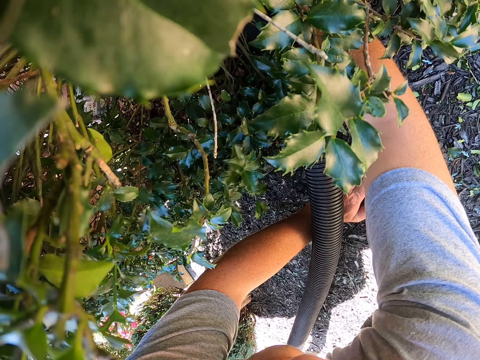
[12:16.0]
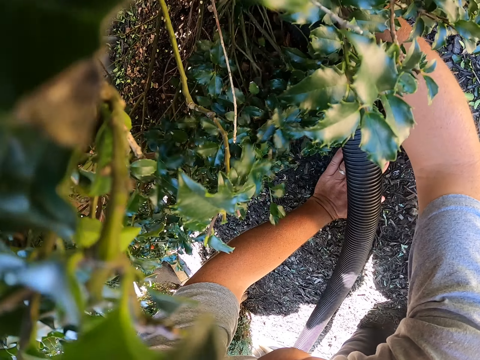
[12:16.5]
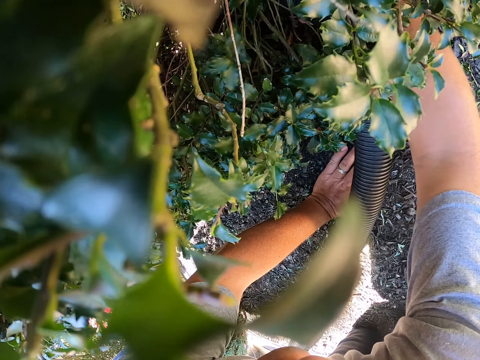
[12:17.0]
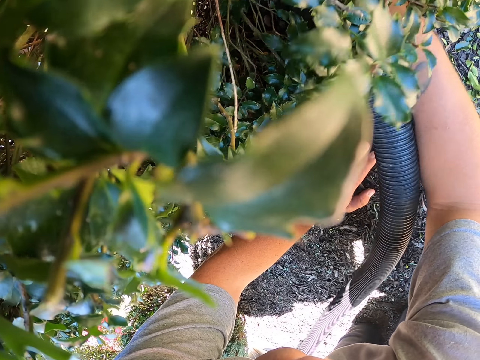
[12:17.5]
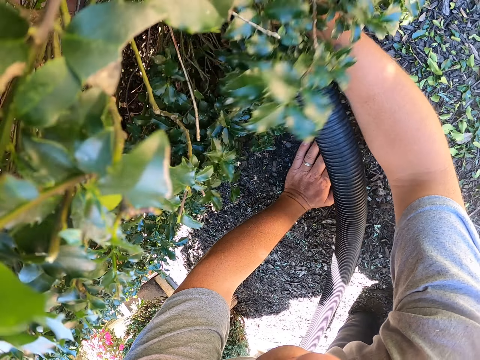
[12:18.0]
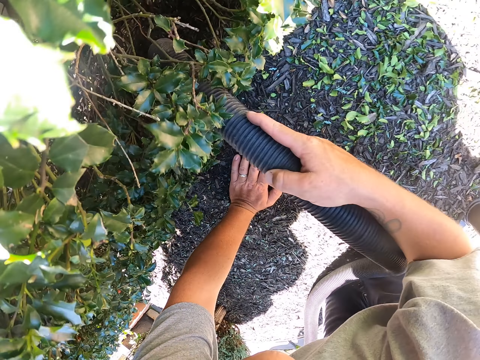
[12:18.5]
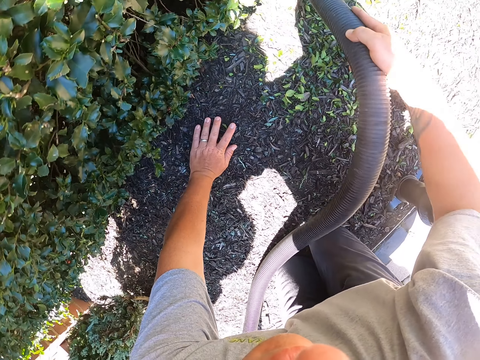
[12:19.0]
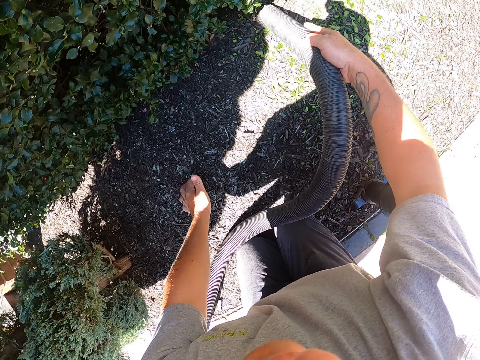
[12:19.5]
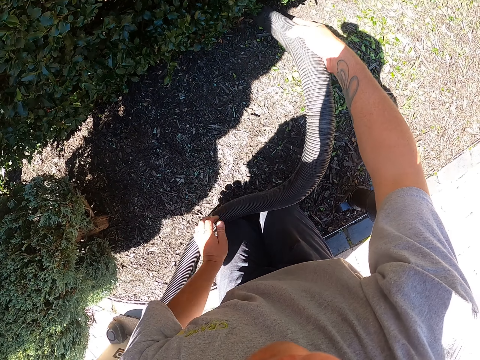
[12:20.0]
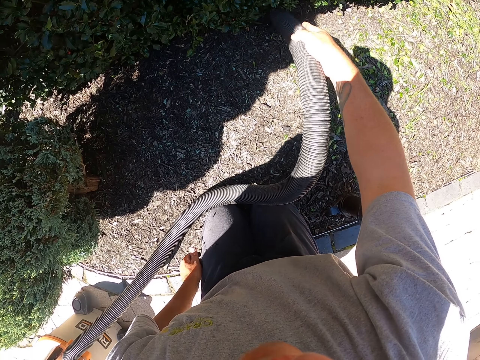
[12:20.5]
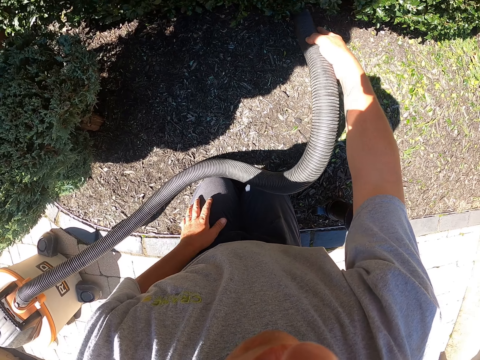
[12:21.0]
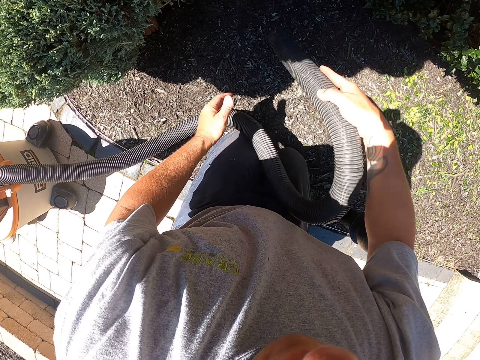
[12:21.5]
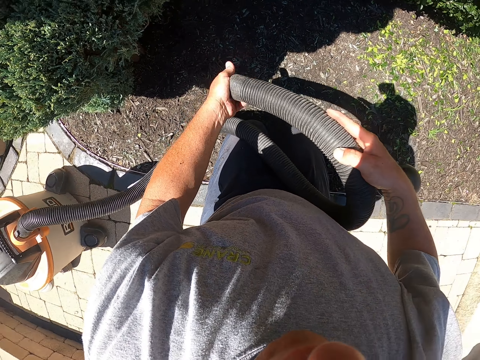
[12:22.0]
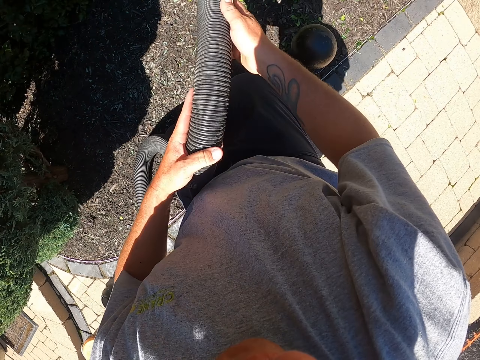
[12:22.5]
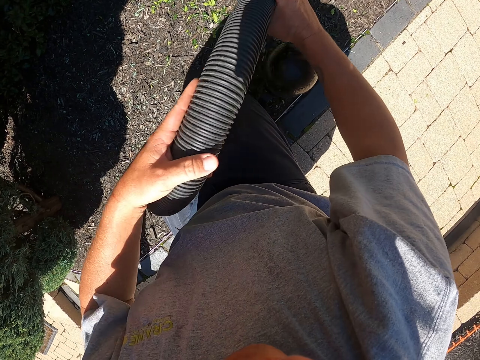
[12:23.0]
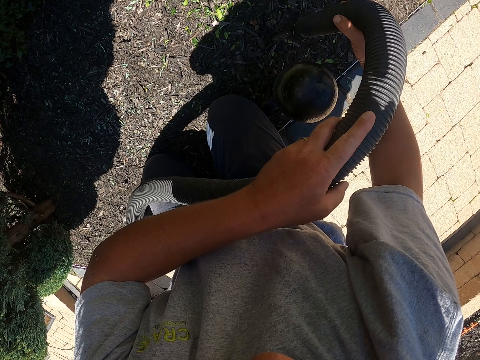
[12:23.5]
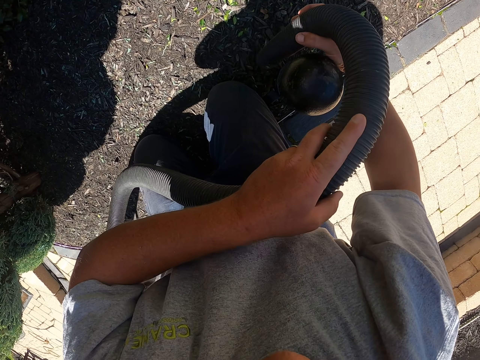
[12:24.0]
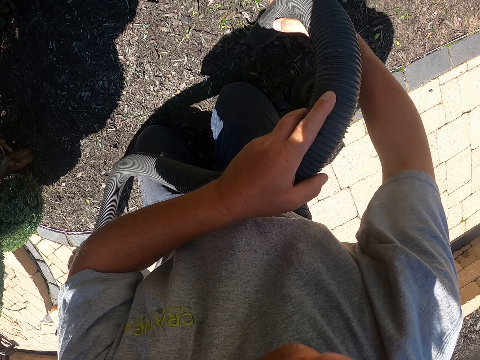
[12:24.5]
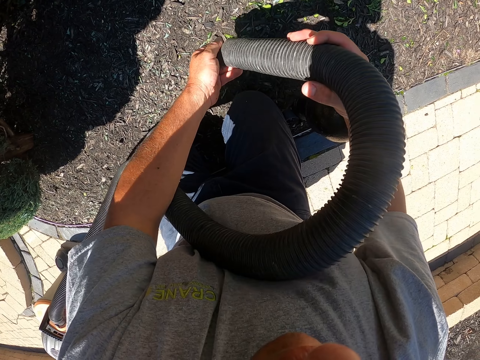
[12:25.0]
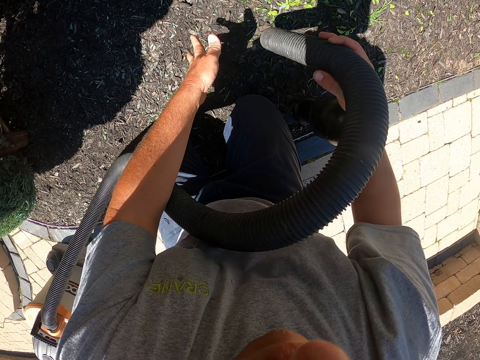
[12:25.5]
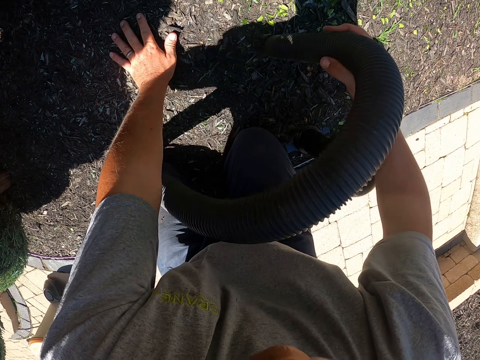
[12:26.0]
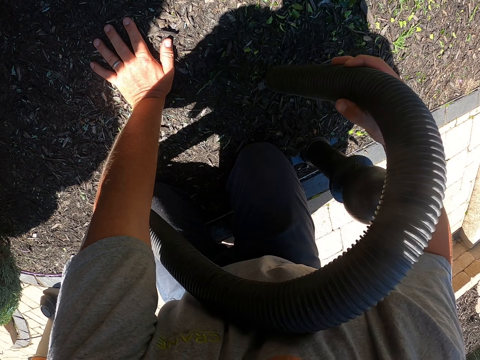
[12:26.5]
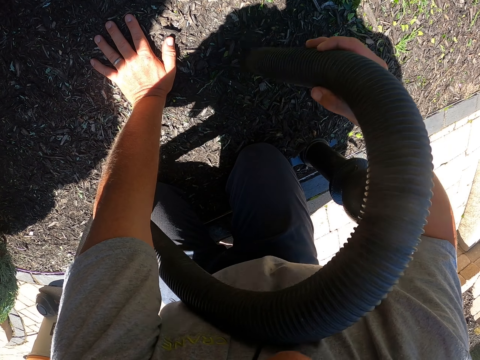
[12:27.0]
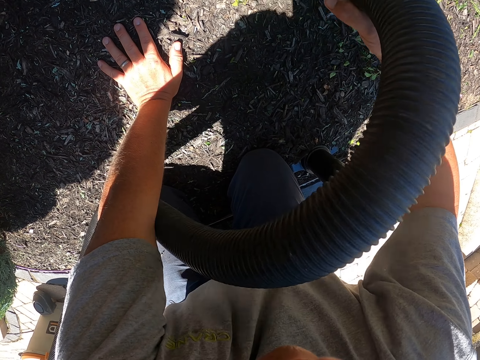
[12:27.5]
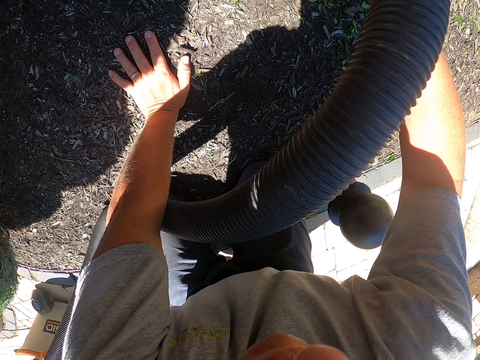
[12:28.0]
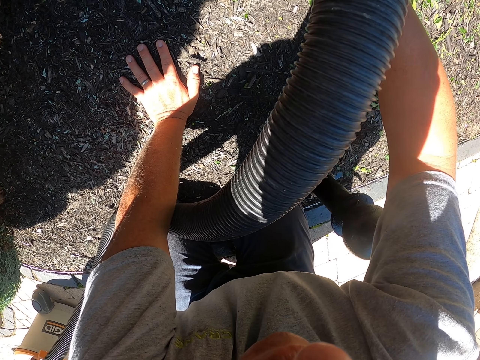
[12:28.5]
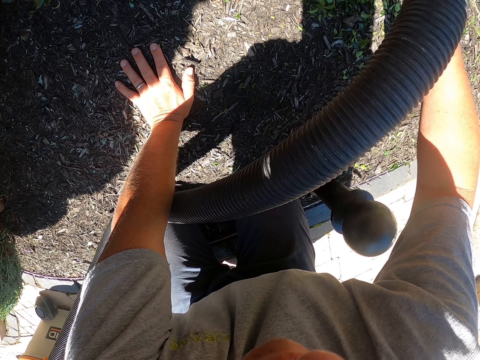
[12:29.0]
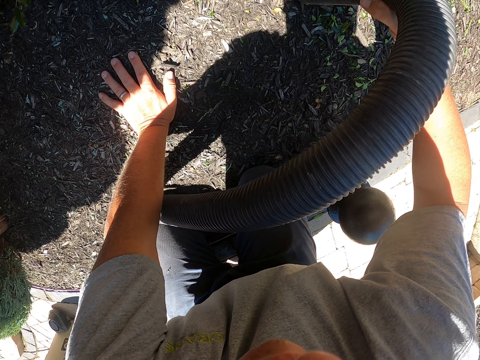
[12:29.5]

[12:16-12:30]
The camera wearer removes the left hand from the ground. They stop cleaning. They clean the garden with the garden vacuum. They push the dust in the pipe nozzle and stop cleaning. They touch the pipe. They pass the pipe to the left hand. They clean the garden with the garden vacuum. They touch the pipe. They push the dust in the pipe nozzle and stop cleaning. They put the hand on the ground. They clean the garden with the garden vacuum.

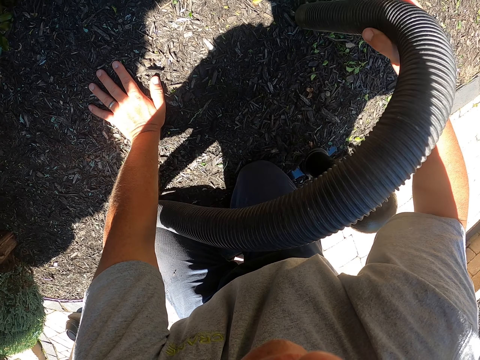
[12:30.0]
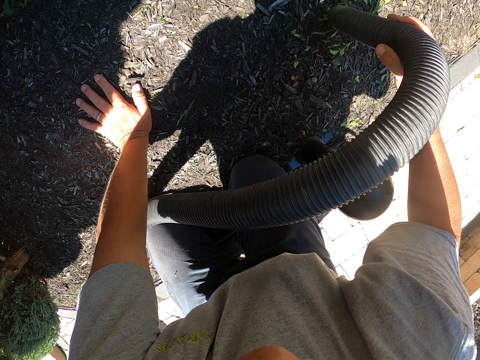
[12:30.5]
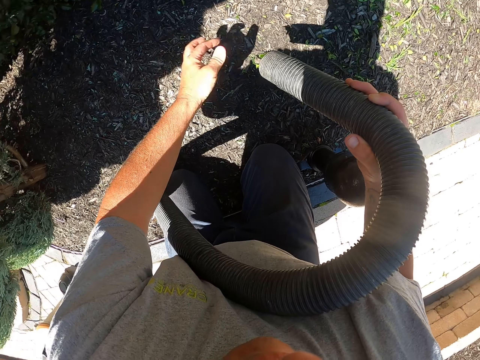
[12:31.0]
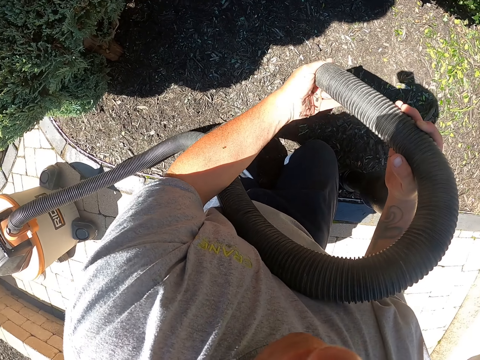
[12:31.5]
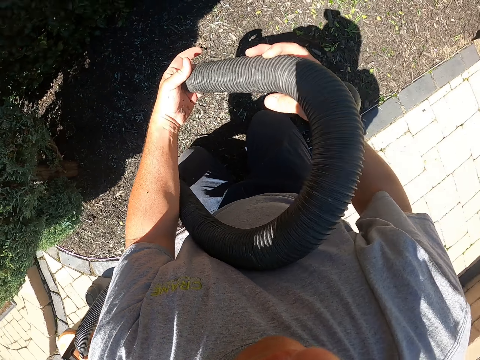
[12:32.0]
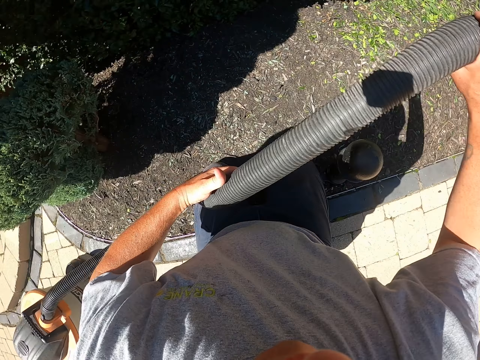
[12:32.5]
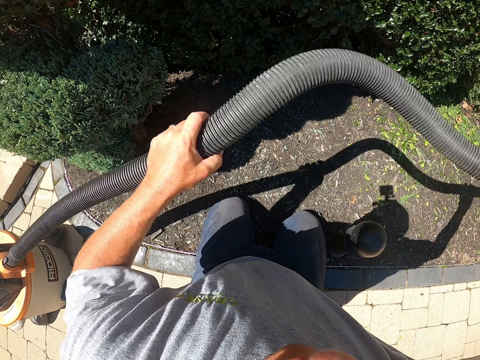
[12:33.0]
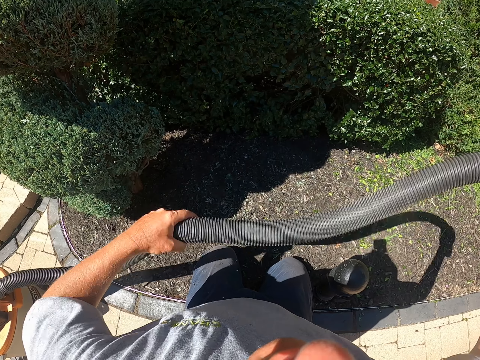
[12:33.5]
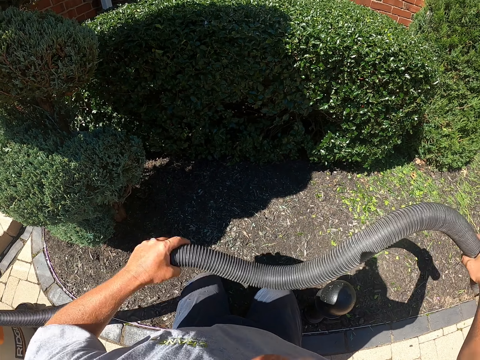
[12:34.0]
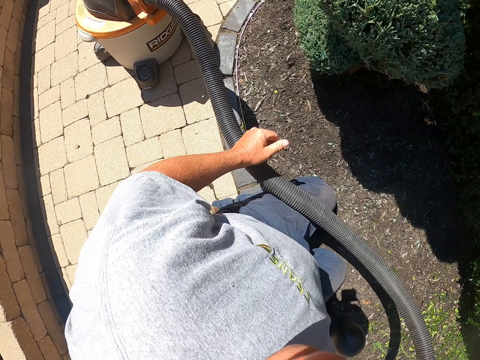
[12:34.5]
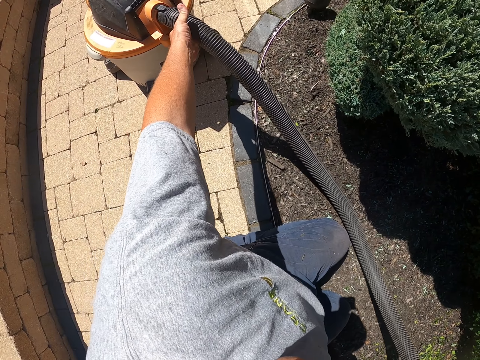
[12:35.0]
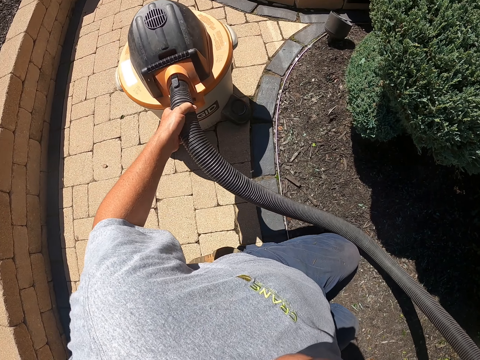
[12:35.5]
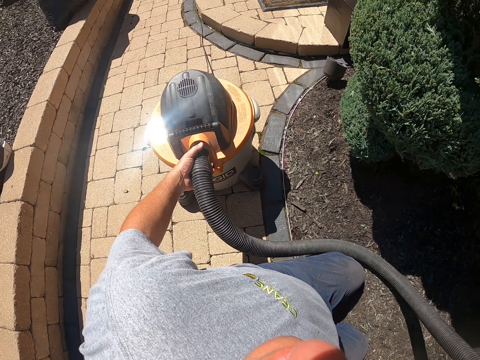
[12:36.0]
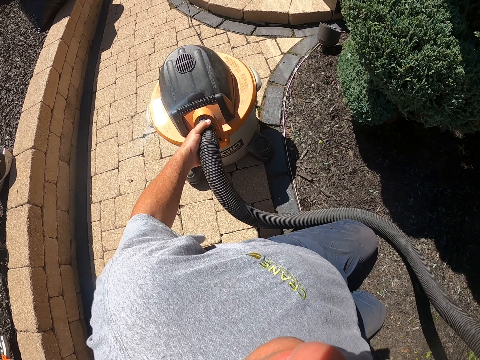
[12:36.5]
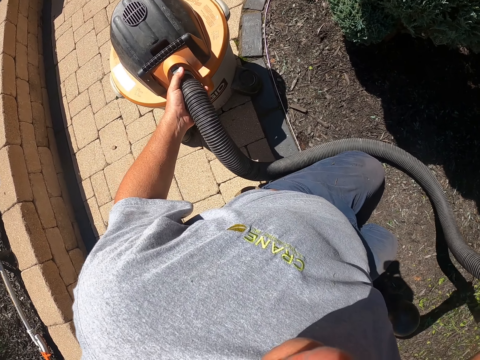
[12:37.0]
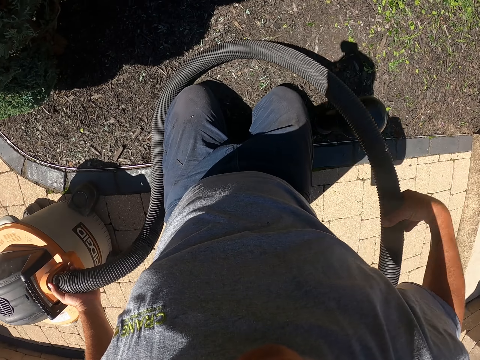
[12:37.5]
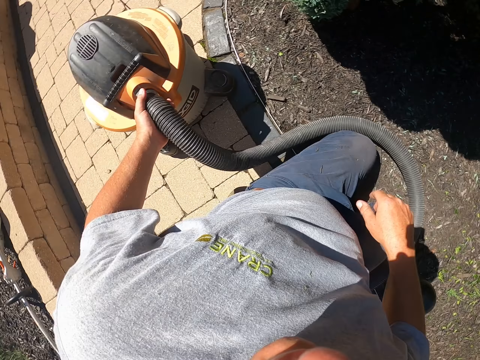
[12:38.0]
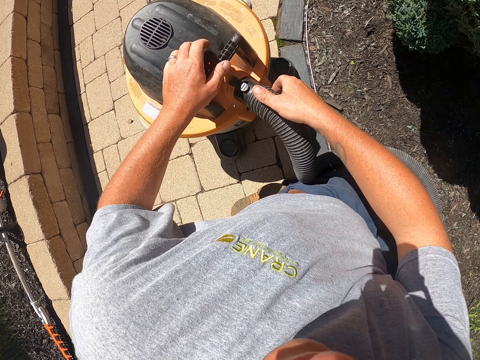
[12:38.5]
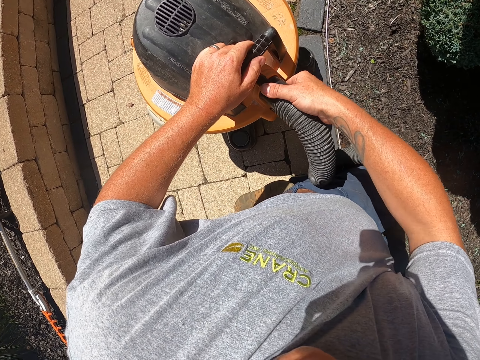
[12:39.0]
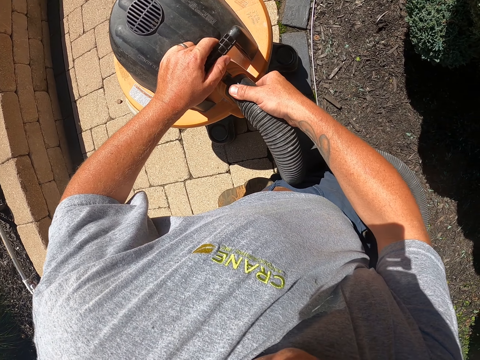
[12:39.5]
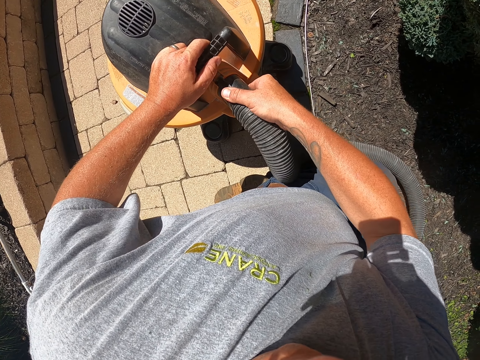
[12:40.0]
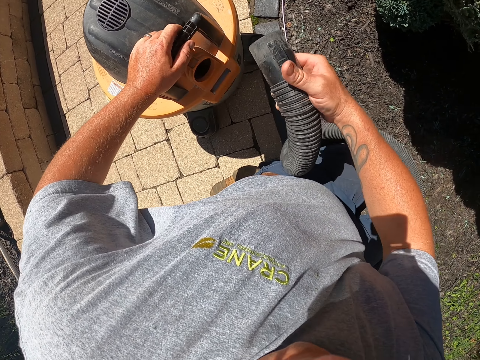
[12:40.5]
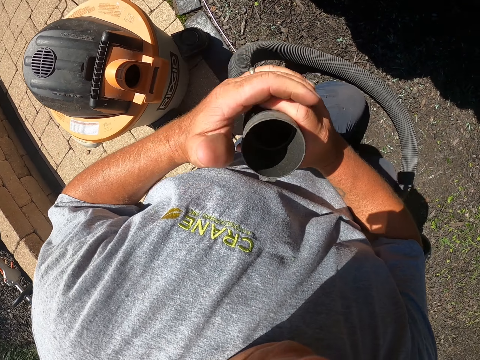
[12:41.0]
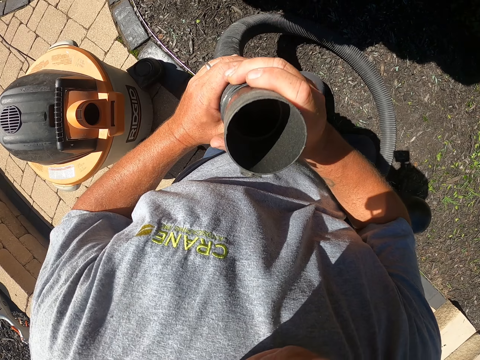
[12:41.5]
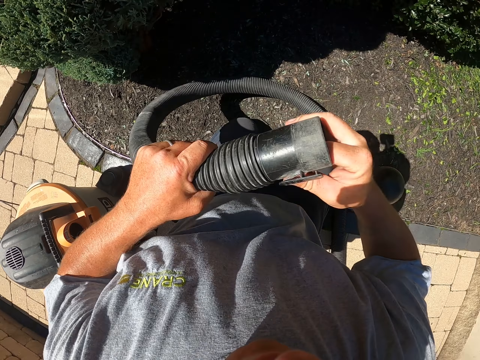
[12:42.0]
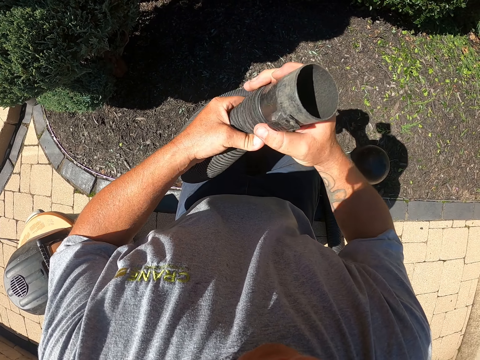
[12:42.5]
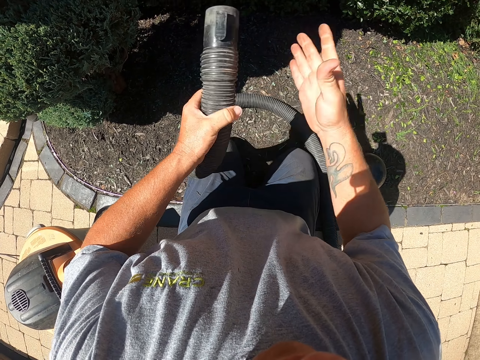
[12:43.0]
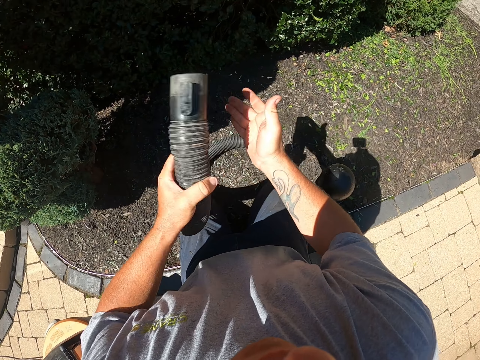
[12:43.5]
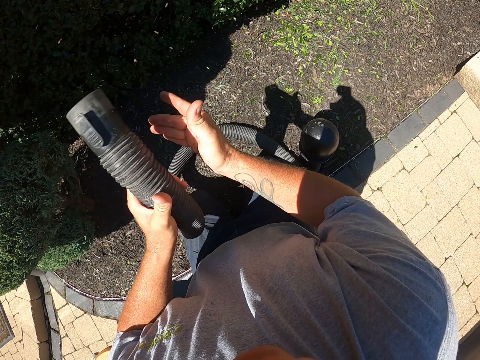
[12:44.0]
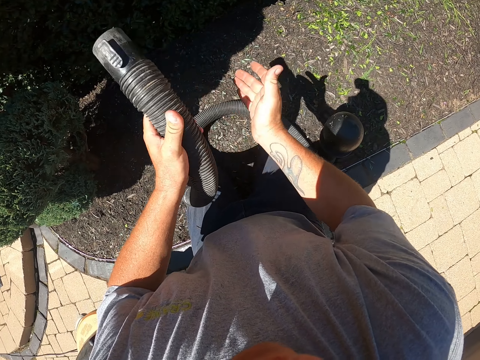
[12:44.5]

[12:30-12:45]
The camera wearer touches the pipe. He pushes the dust in the pipe nozzle and stops cleaning. He touches the pipe. He holds the pipe with both hands. He shakes the pipe. He moves the garden vacuum. He moves the pipe. He puts the pipe down. He moves the hand. He removes the pipe from the vacuum cleaner. He looks inside the pipe. He touches the pipe. He puts the right hand finger in the pipe. He shakes the pipe. He hits the pipe on his right hand.
